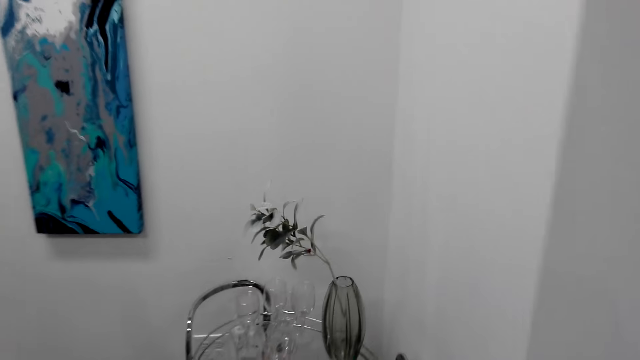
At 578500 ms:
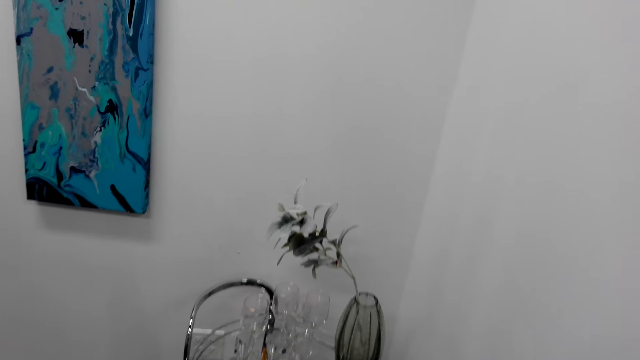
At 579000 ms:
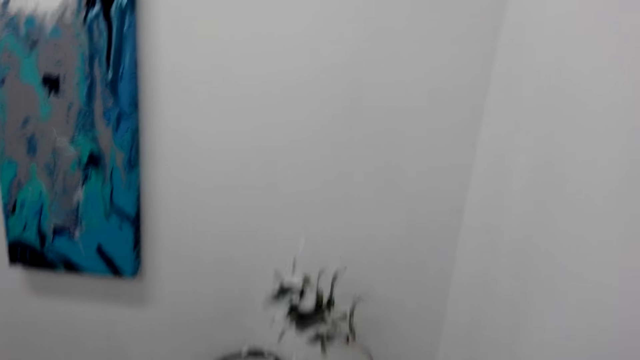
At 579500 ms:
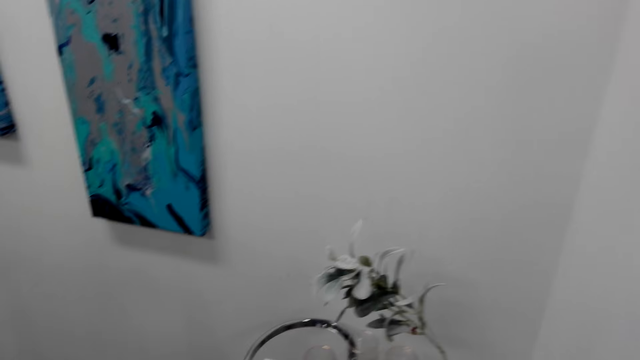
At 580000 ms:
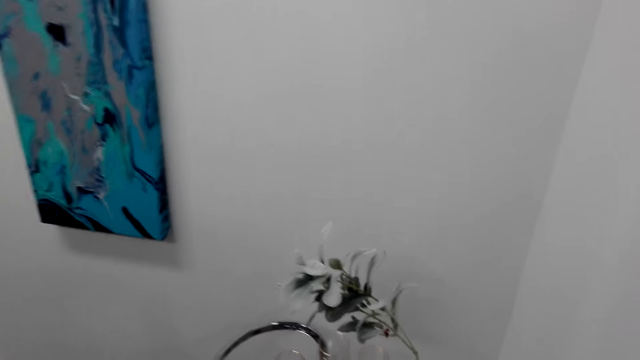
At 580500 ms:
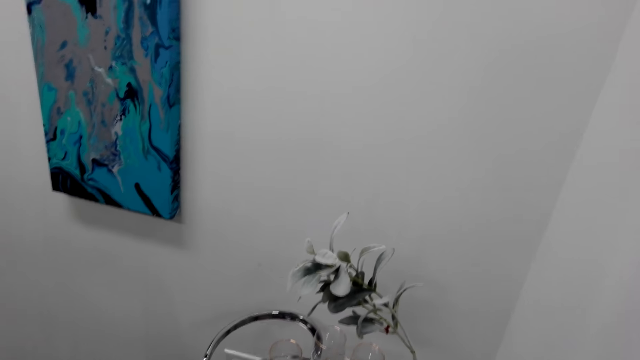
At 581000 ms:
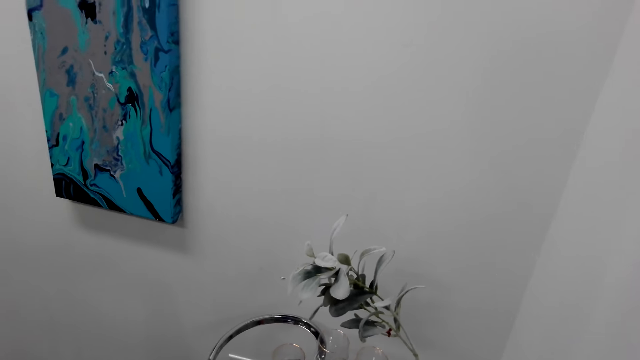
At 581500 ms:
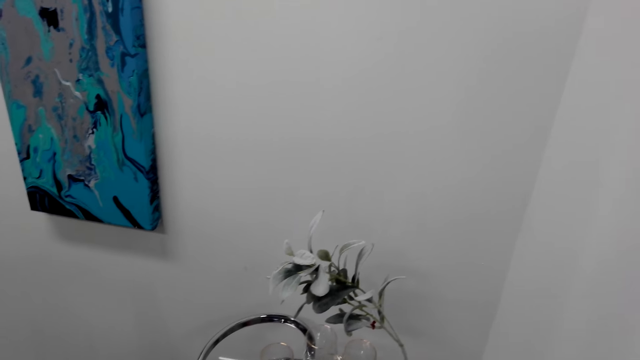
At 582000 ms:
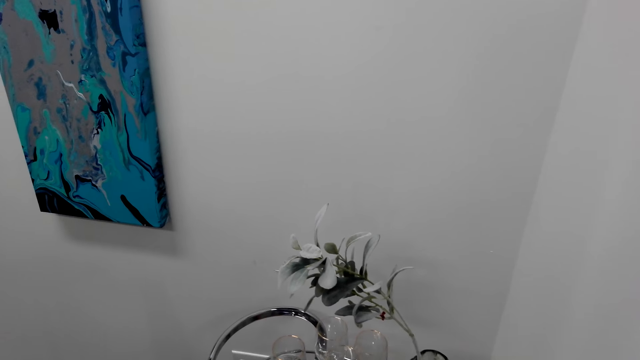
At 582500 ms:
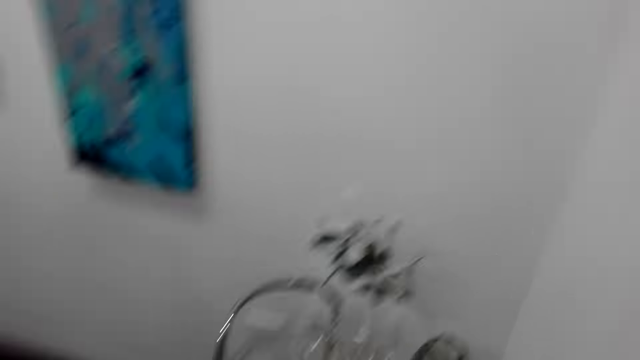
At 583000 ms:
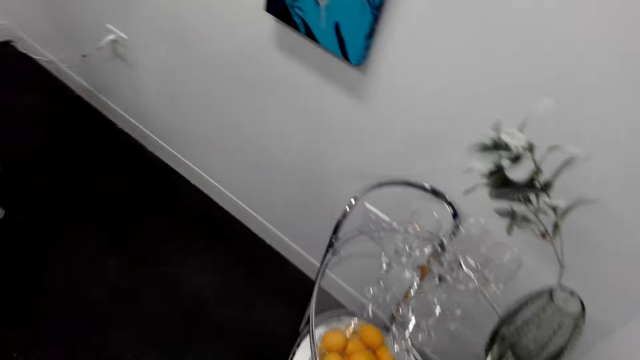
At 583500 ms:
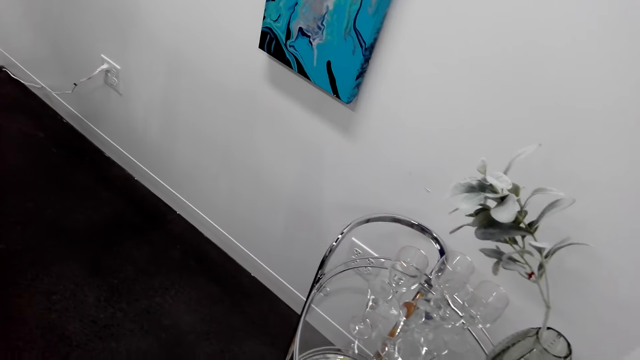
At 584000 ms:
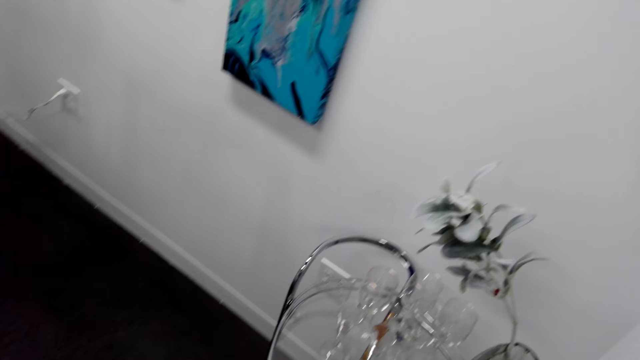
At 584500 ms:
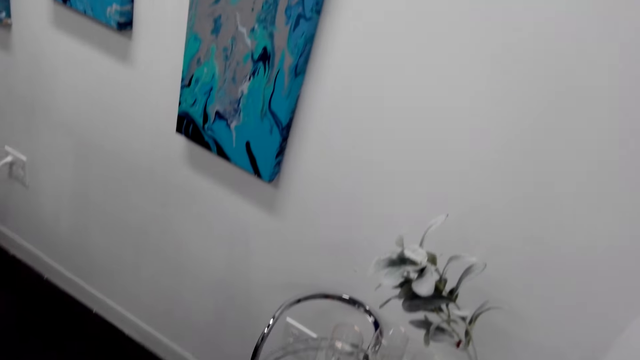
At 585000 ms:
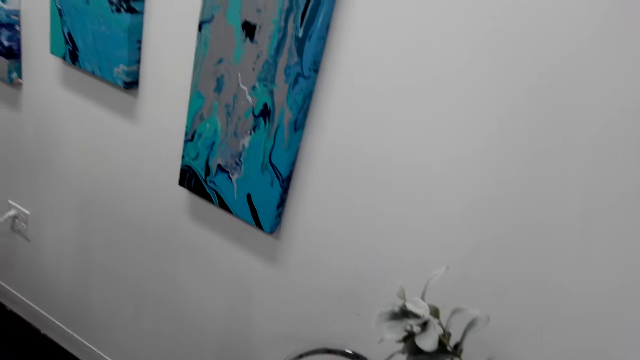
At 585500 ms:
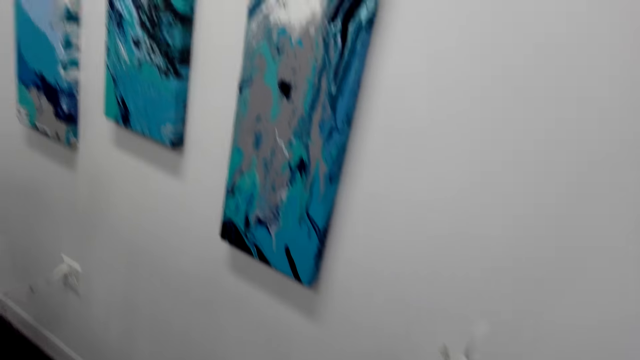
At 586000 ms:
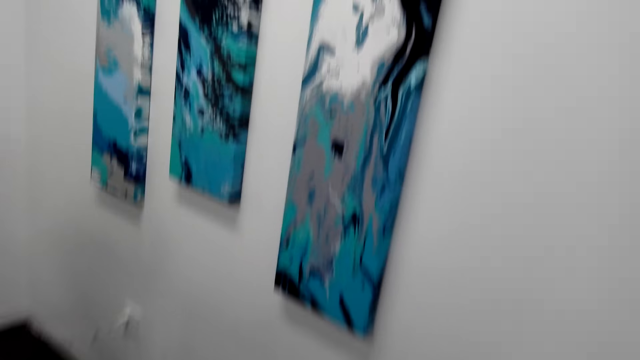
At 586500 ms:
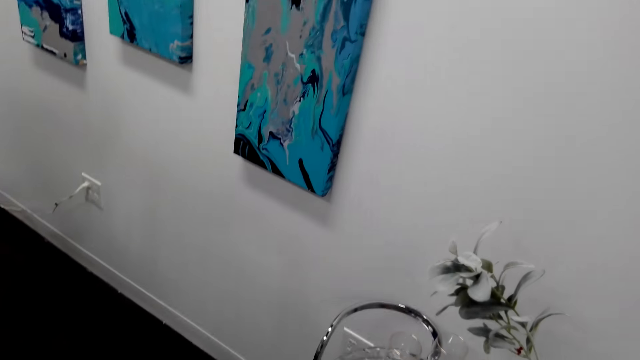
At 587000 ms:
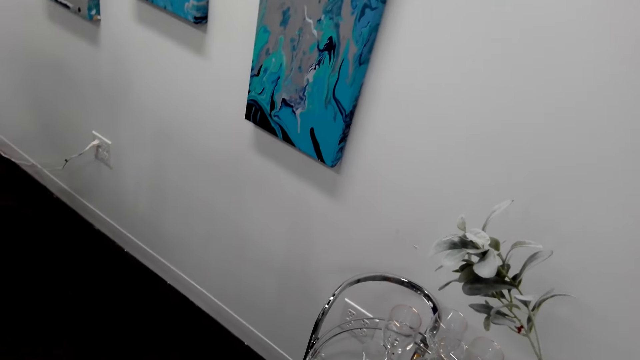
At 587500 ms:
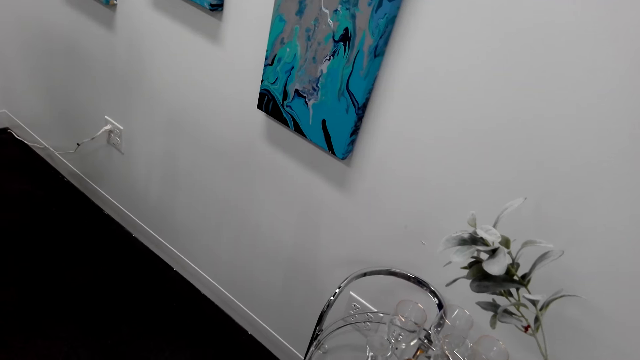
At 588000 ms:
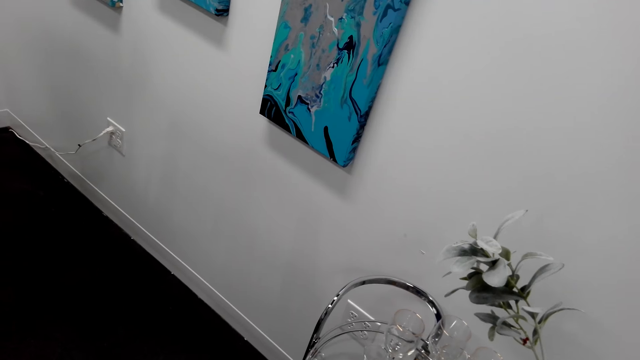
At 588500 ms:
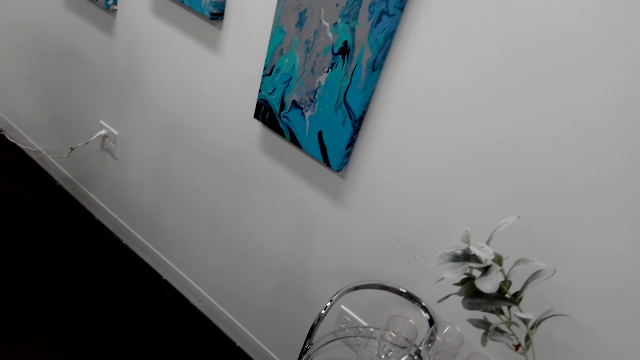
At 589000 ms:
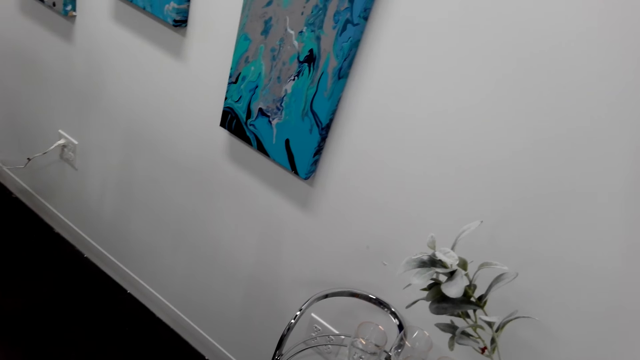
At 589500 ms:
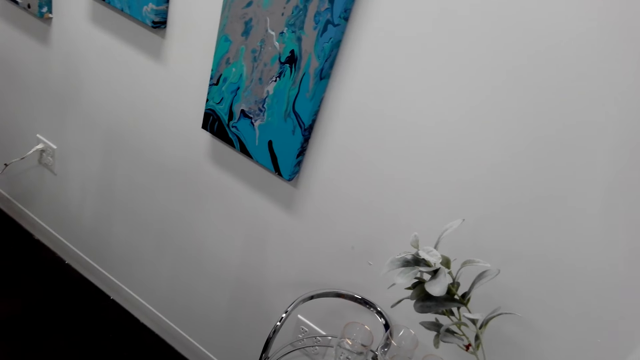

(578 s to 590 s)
The camera wearer stares at the glasses.

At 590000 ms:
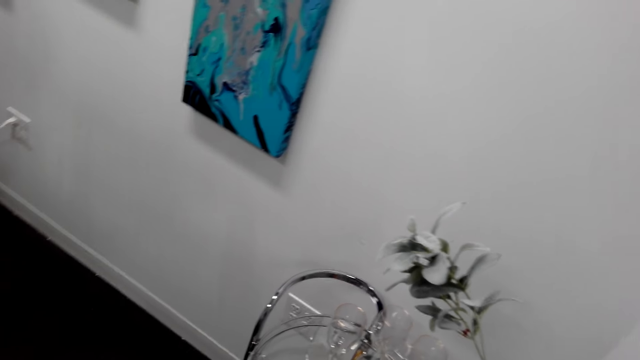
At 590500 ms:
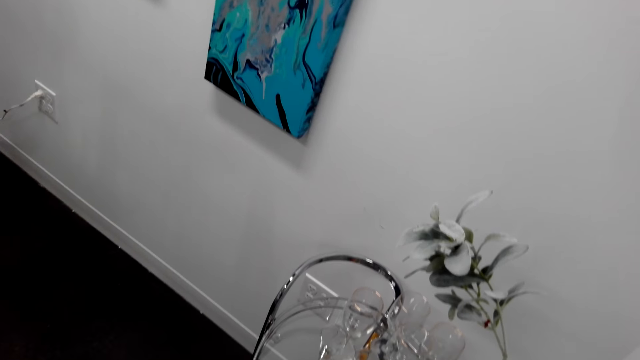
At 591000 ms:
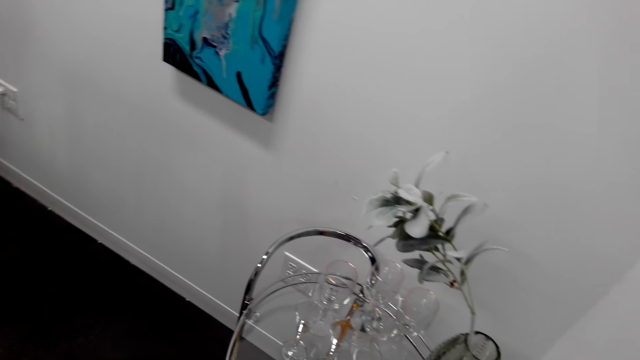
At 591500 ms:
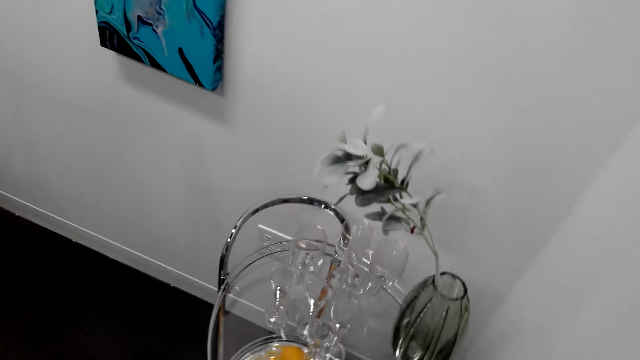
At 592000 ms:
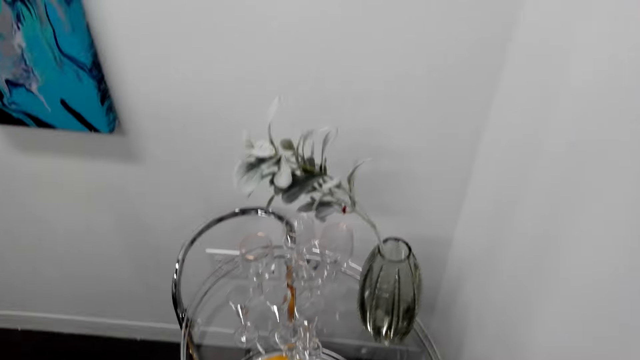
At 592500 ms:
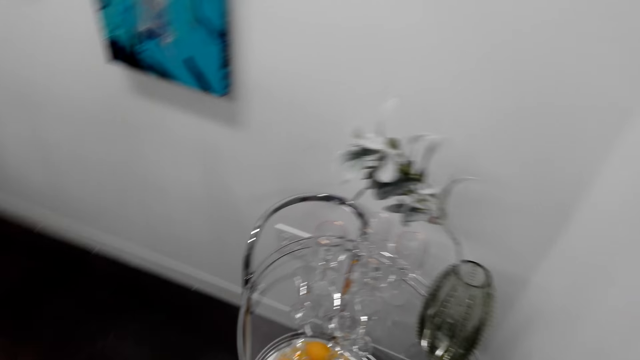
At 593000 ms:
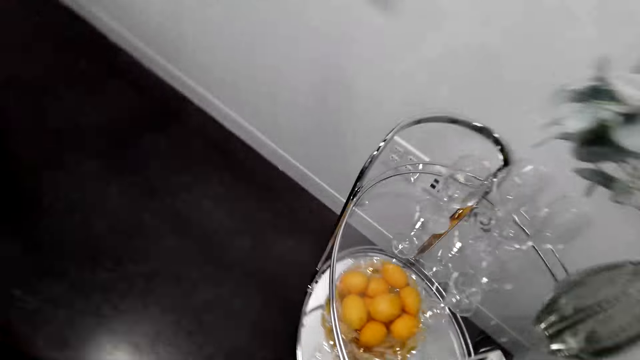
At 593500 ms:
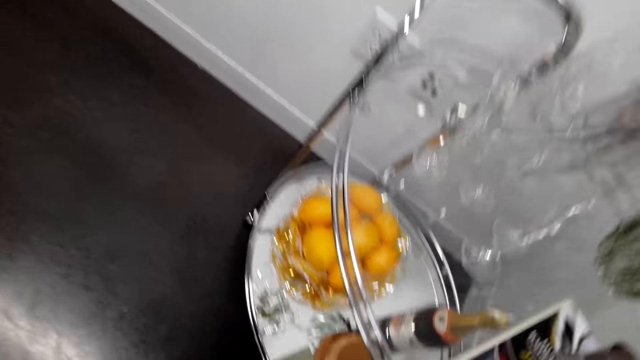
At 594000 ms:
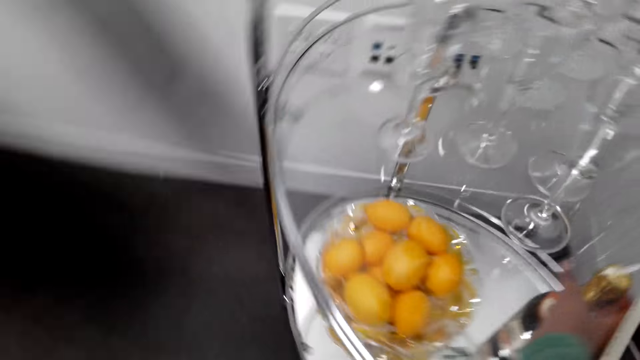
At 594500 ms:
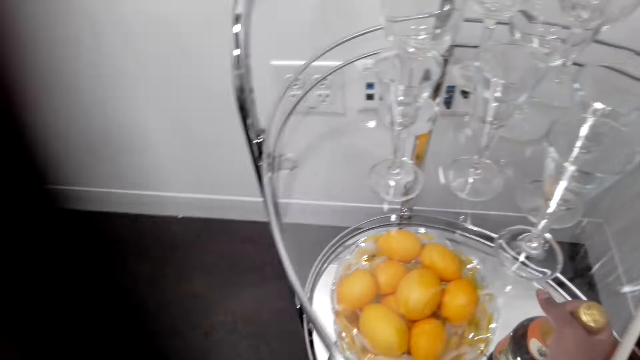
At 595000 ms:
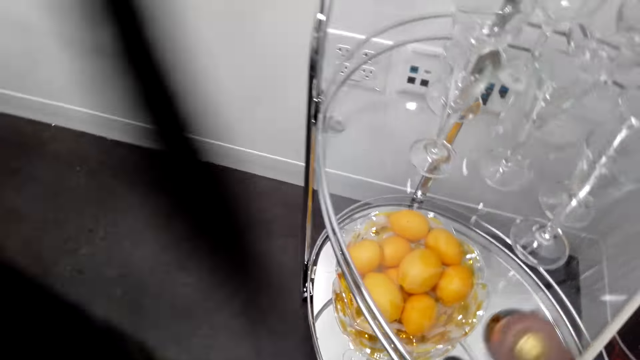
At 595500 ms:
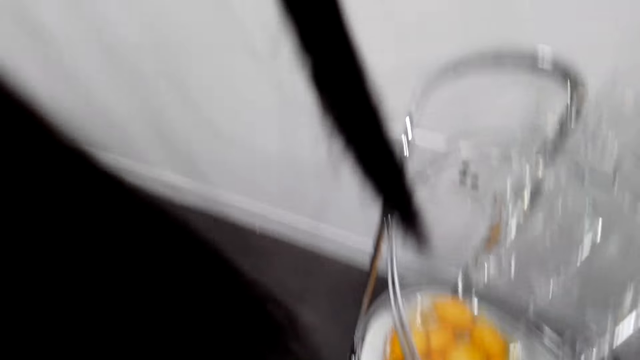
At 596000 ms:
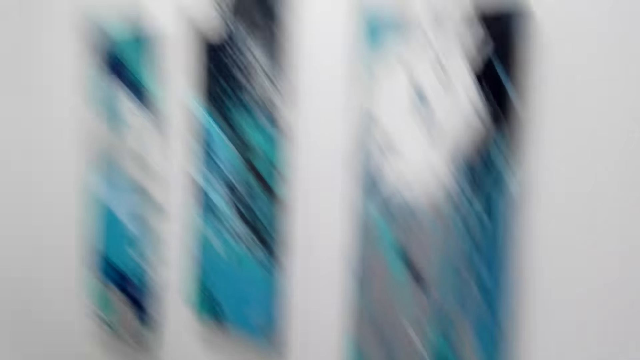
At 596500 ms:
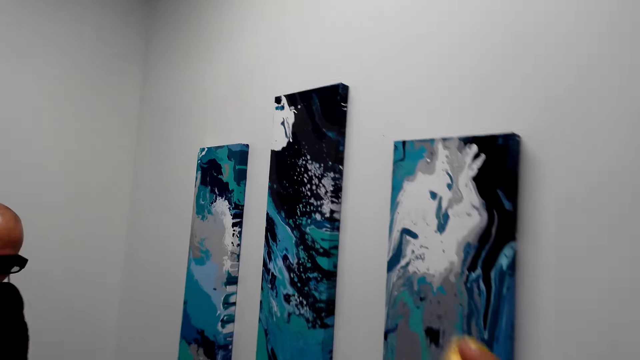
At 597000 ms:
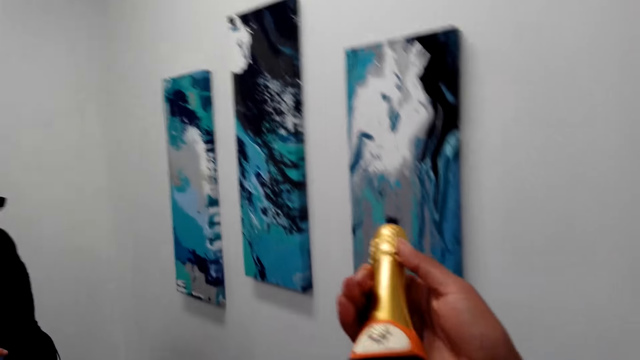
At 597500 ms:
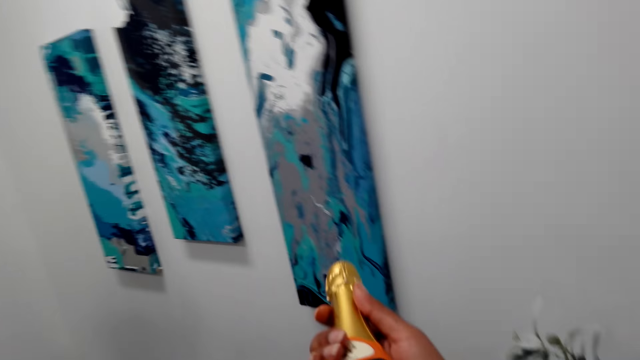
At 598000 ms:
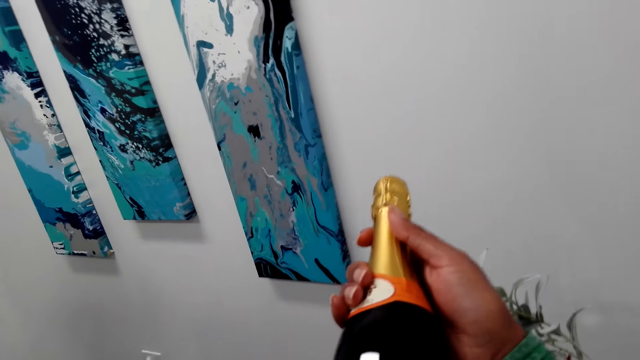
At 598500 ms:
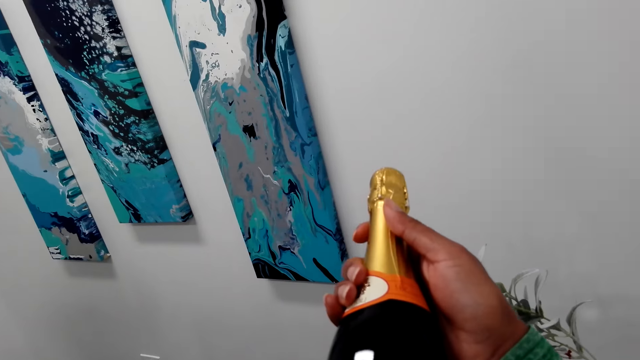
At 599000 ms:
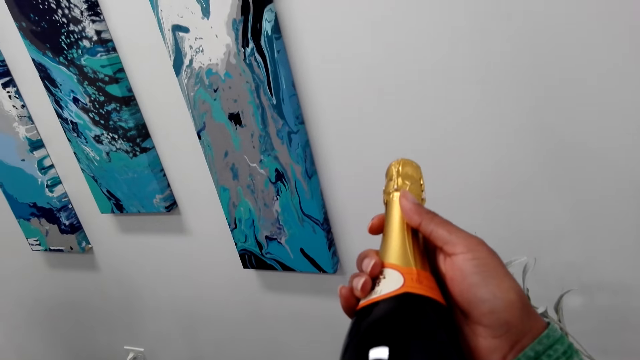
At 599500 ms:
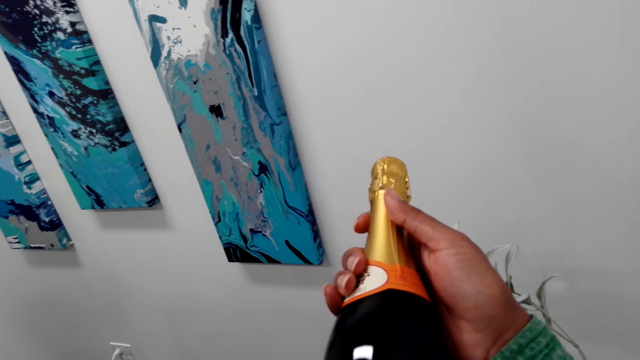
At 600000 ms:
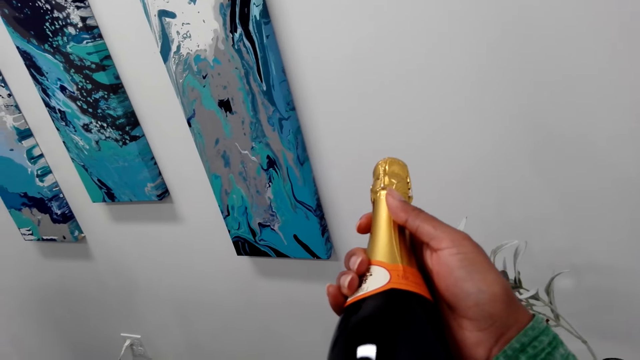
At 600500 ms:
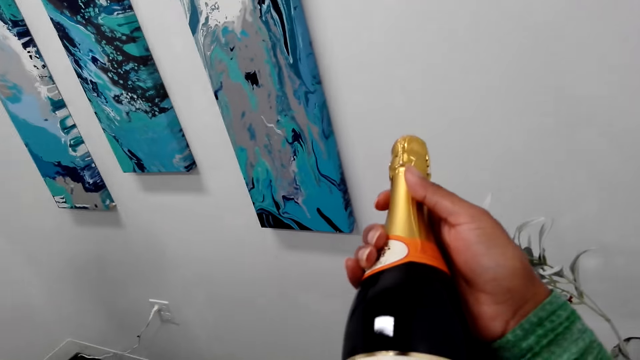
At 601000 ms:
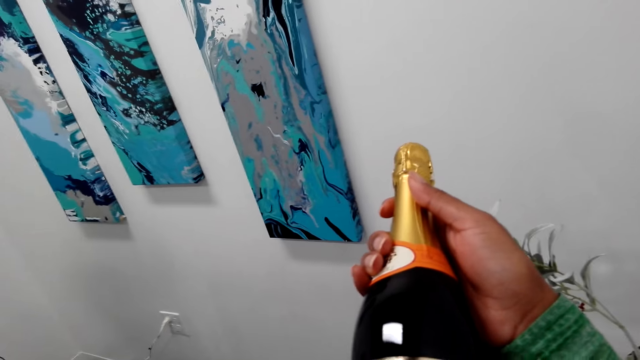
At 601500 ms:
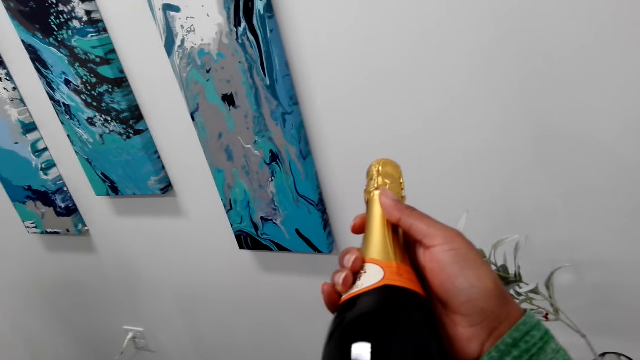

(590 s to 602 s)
The camera wearer takes the bottle of wine. They hold the bottle of wine. They stare at the bottle.
